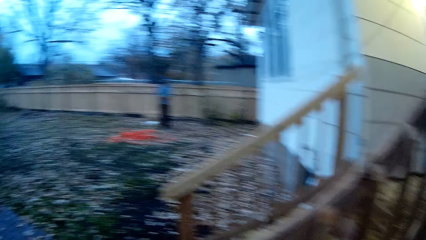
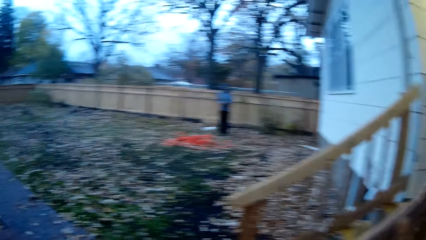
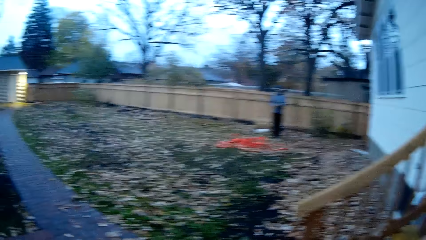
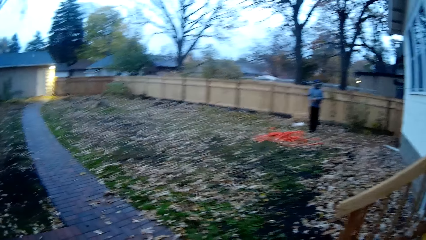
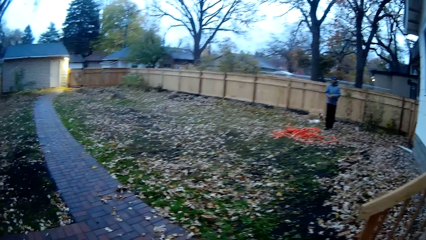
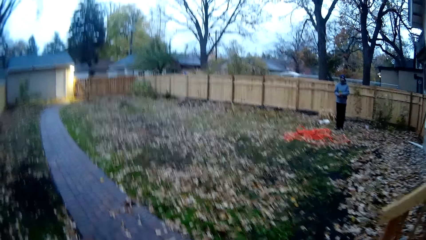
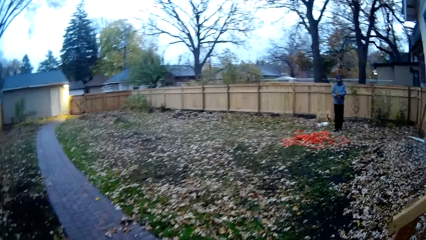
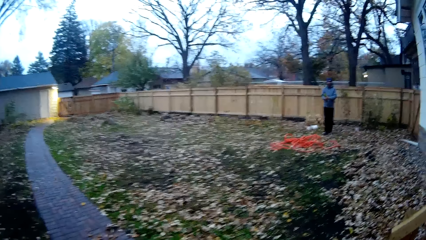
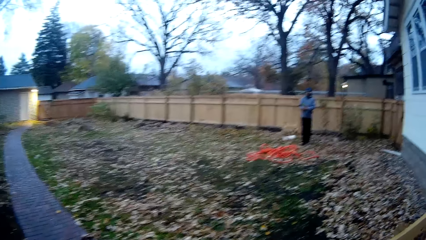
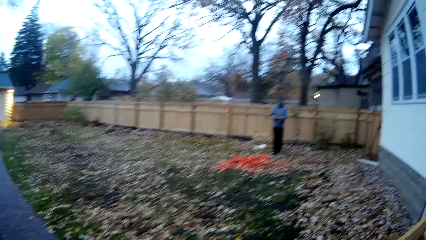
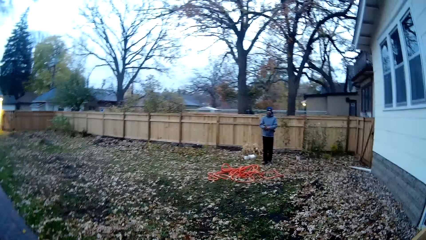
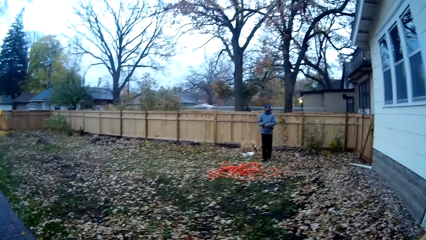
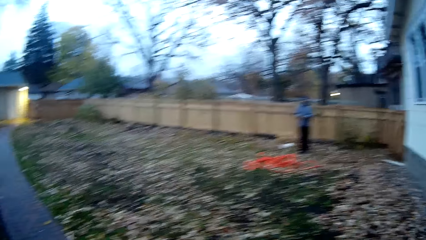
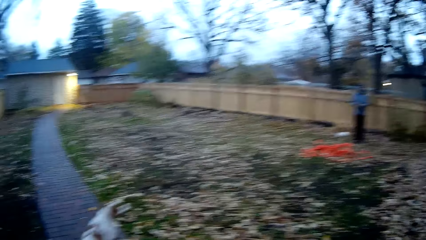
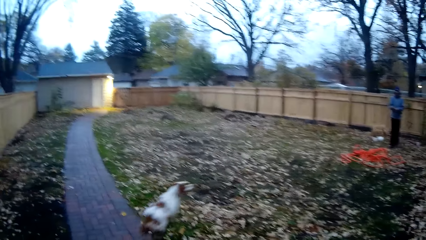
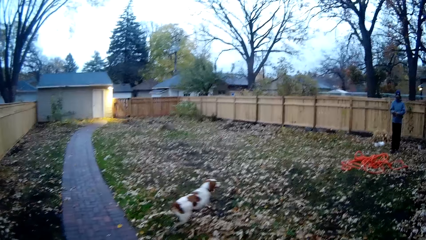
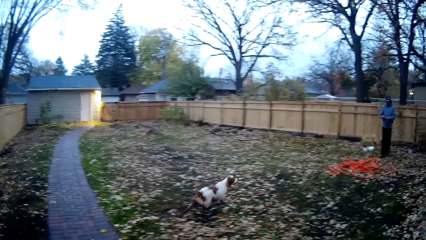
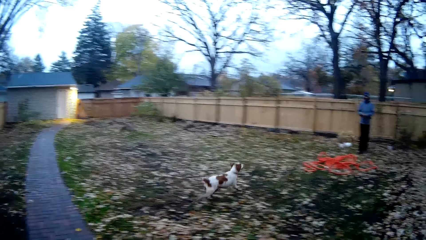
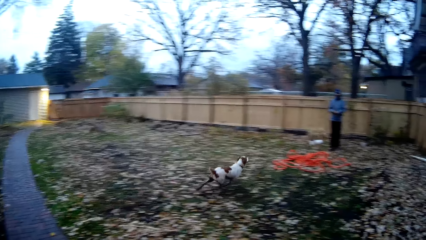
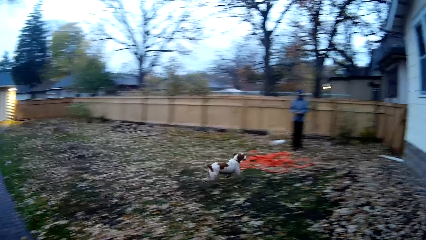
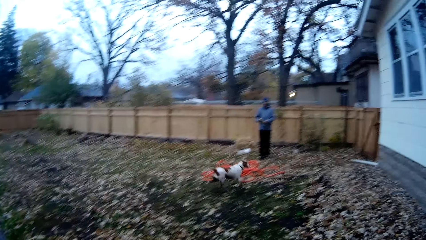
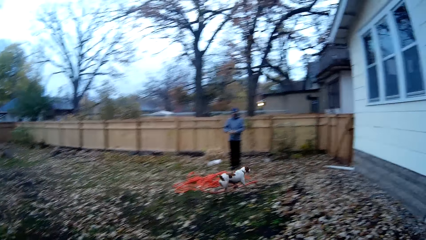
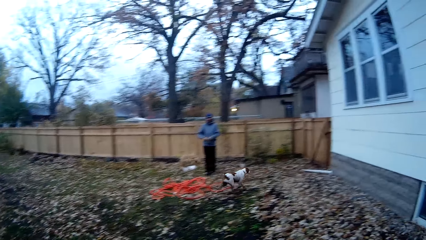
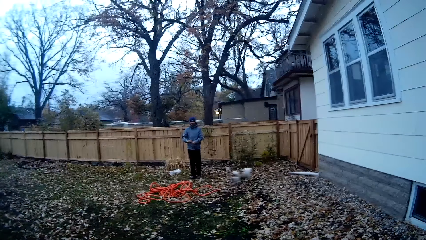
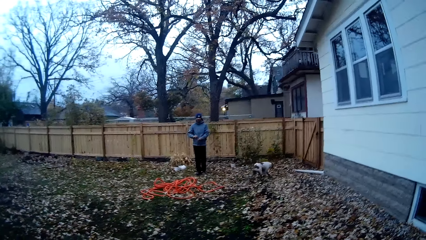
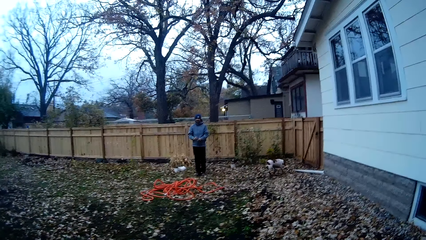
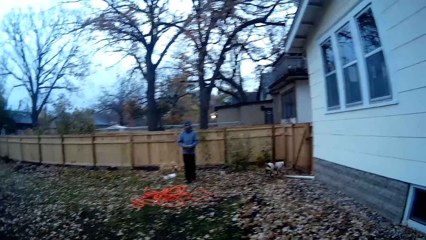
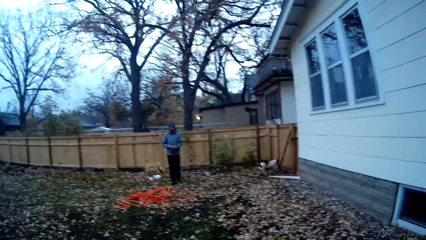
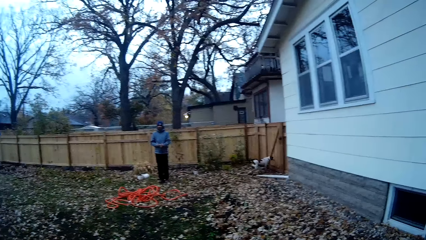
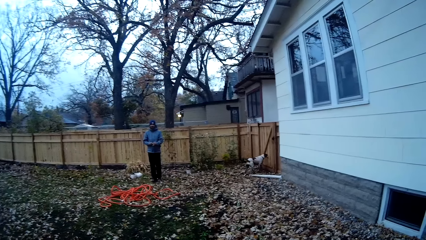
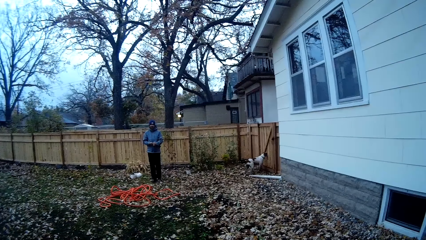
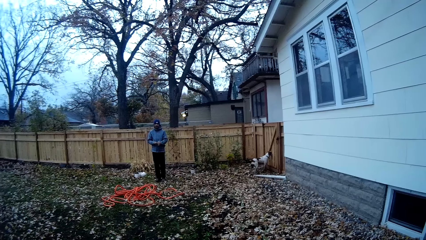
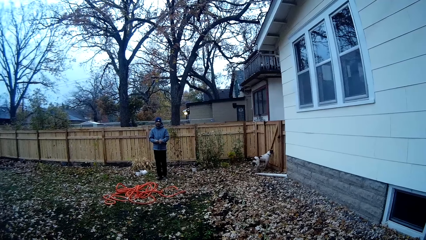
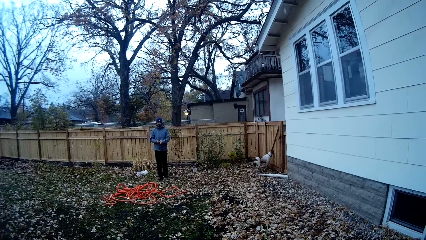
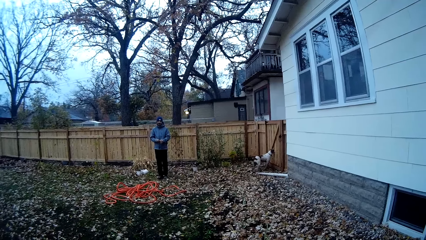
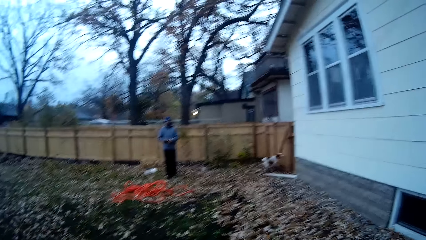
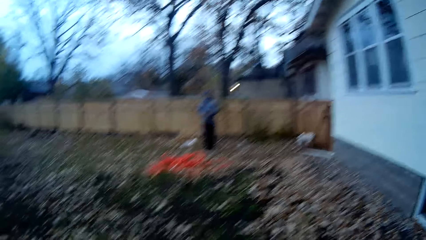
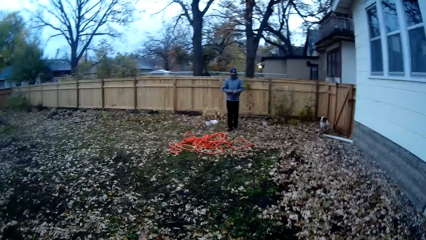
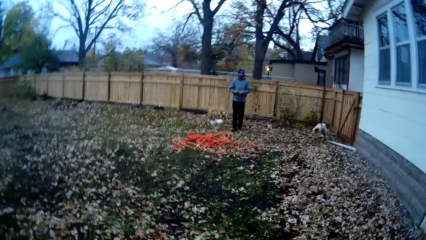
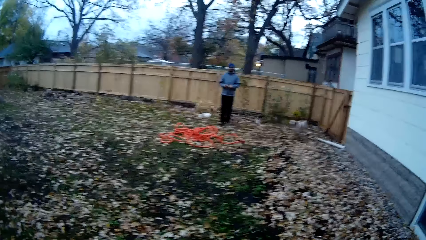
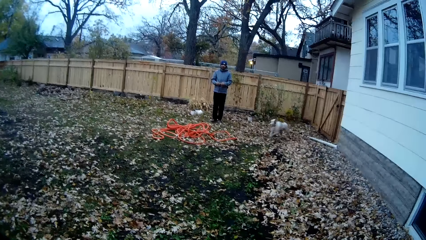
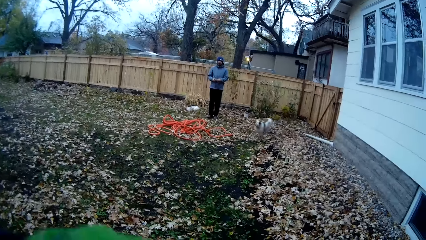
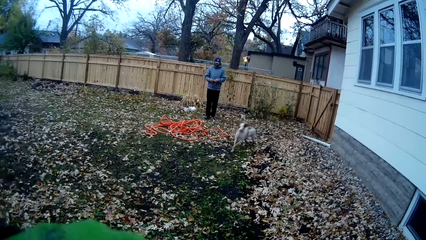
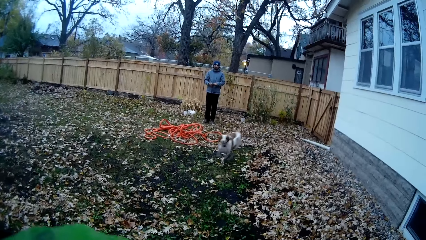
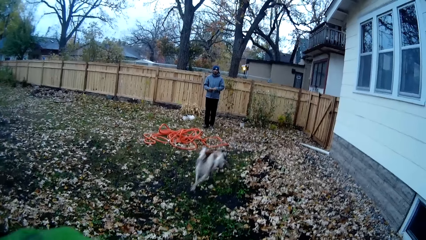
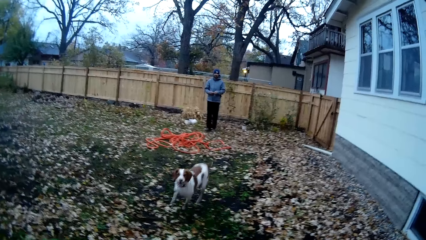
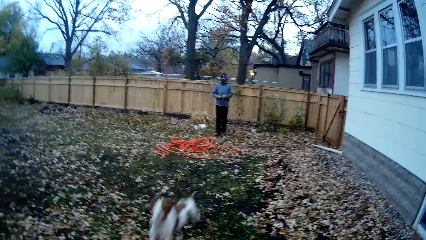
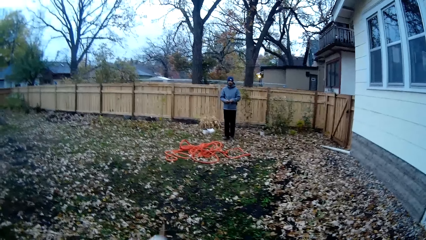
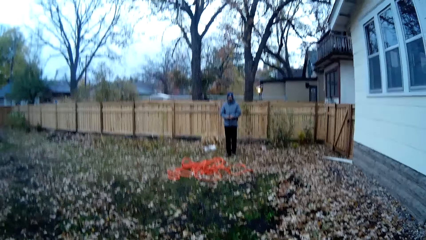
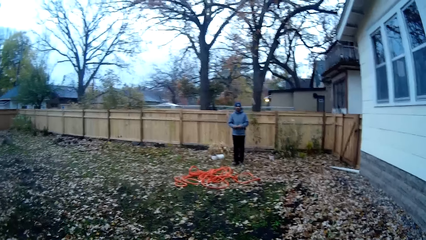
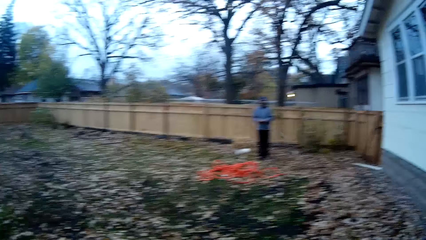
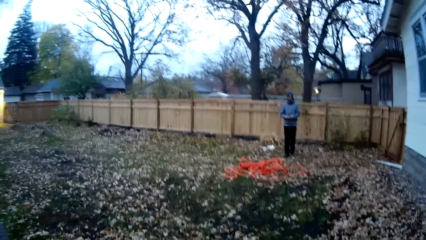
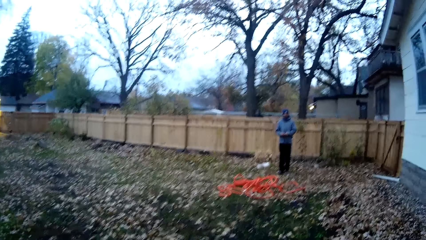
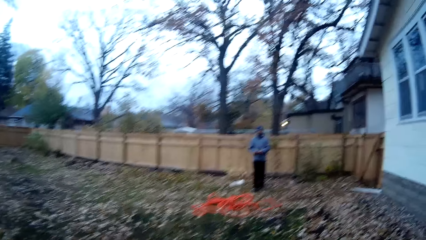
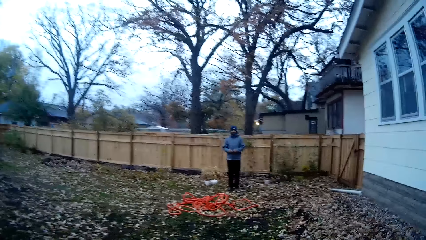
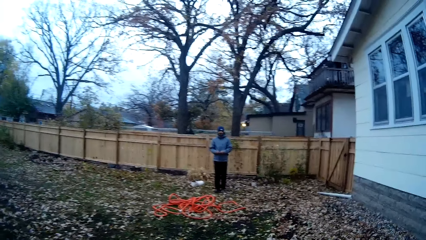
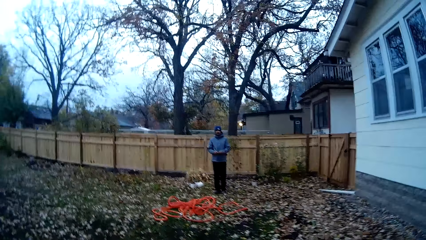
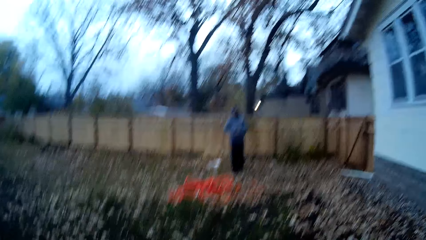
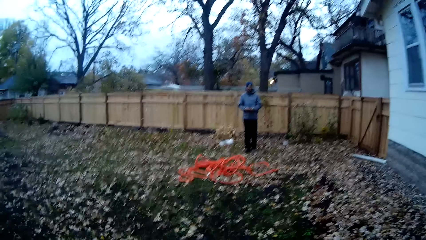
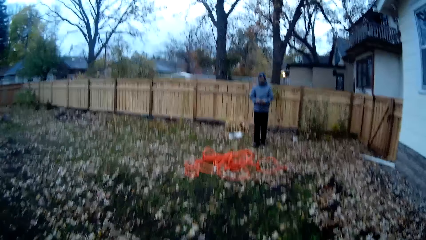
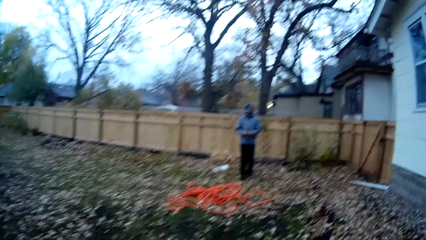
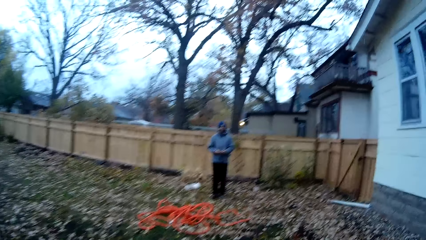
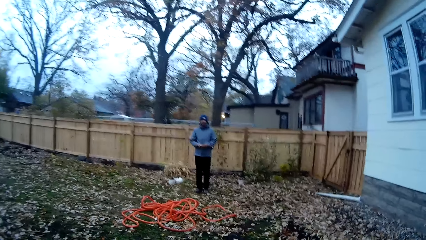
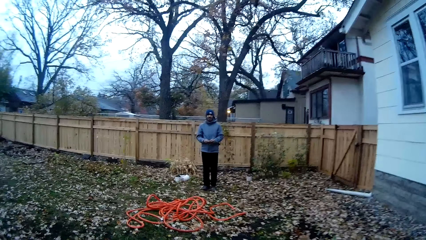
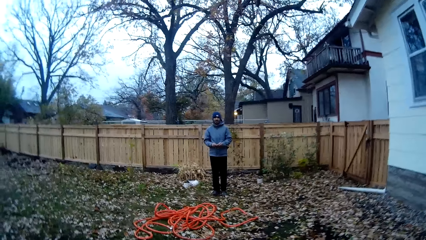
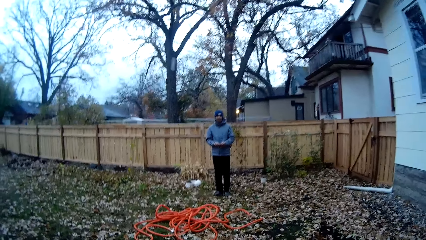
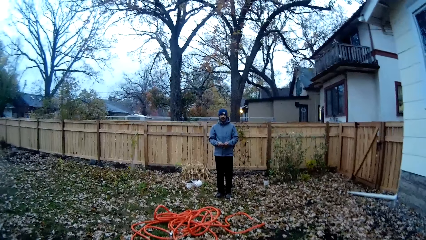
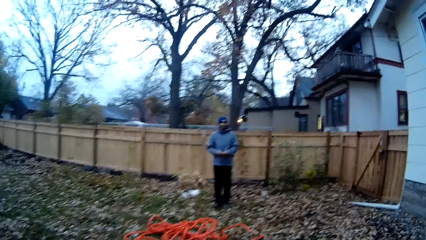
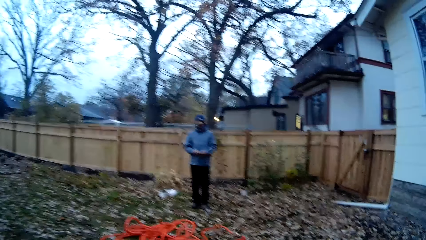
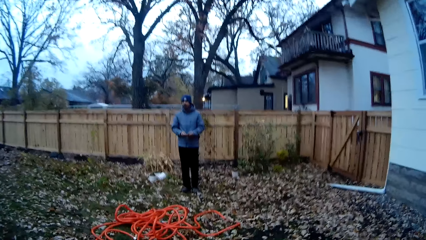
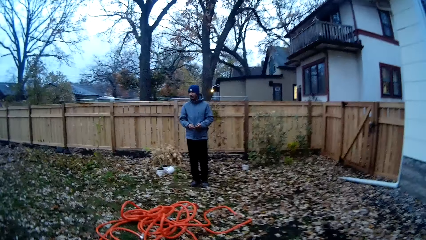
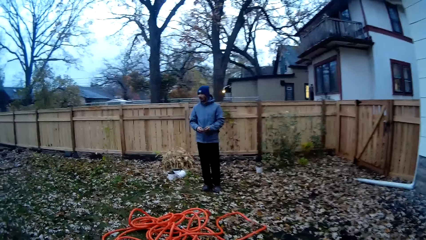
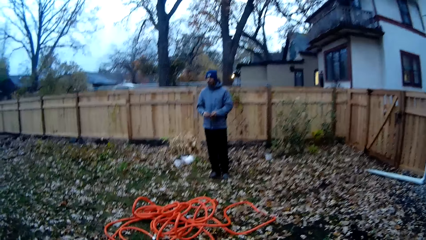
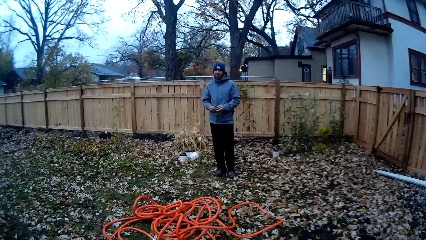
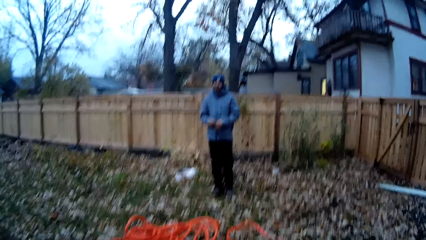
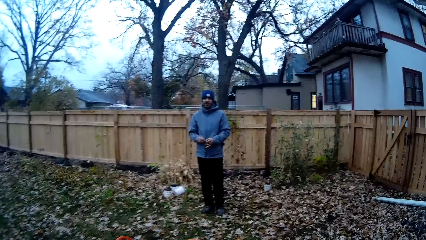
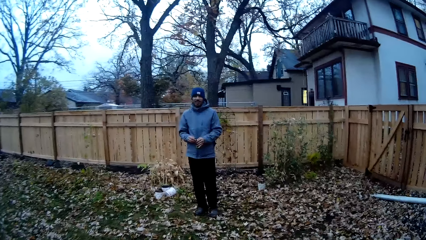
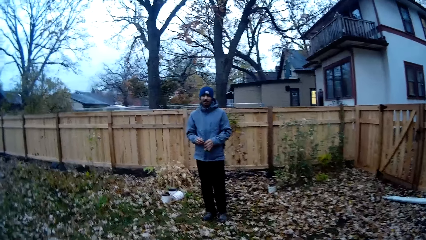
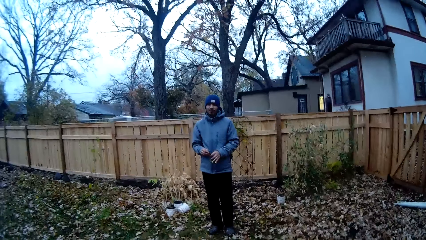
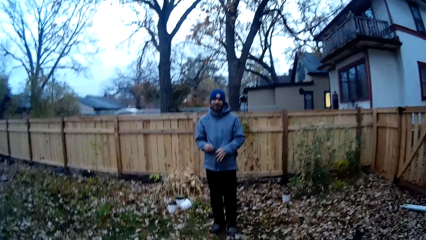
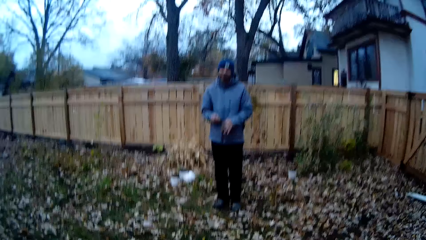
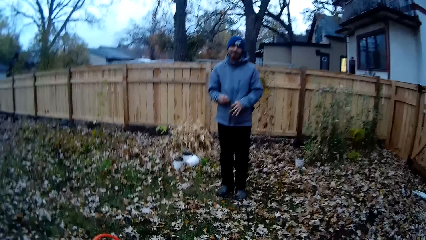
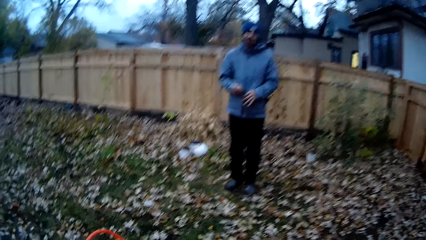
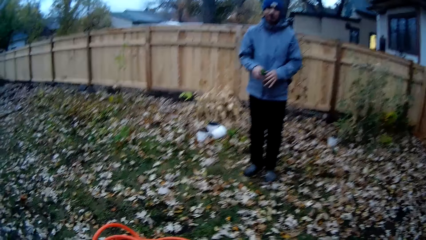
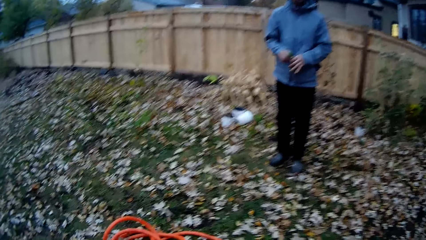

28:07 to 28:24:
The camera wearer walks around.
